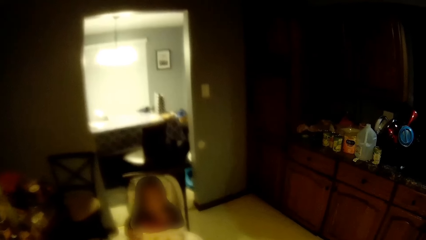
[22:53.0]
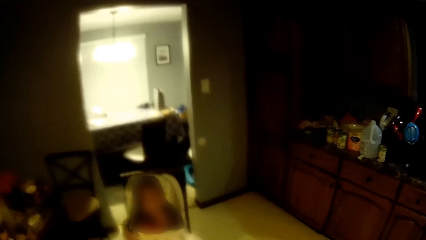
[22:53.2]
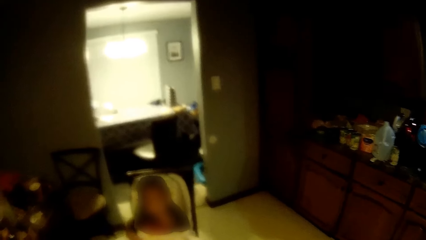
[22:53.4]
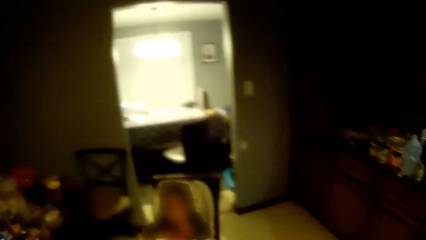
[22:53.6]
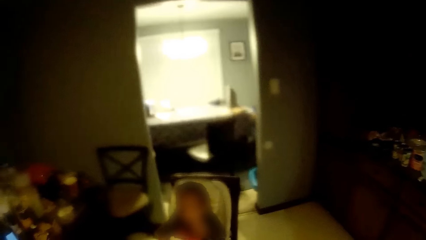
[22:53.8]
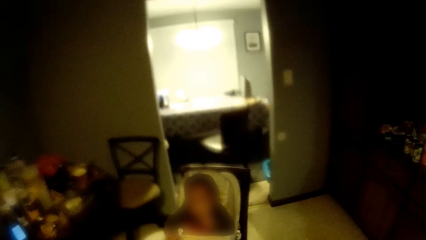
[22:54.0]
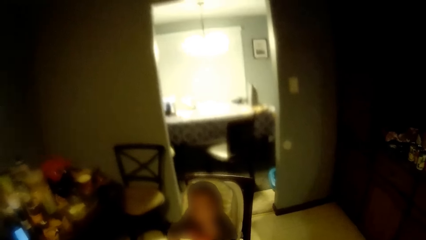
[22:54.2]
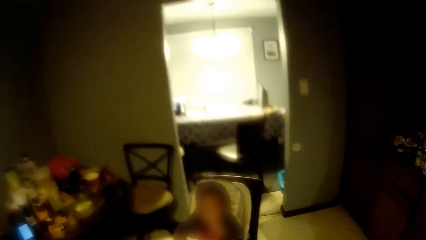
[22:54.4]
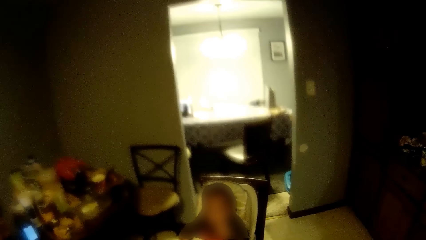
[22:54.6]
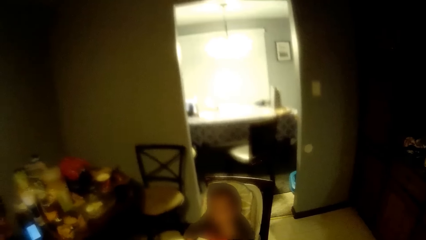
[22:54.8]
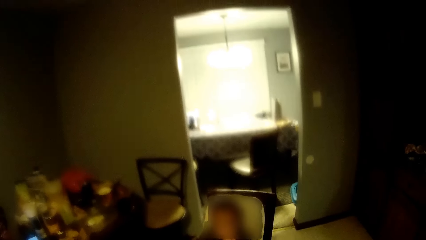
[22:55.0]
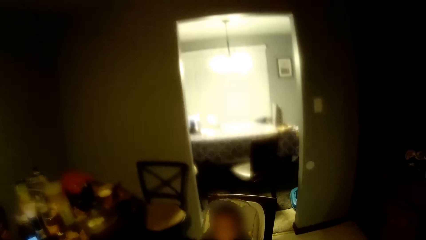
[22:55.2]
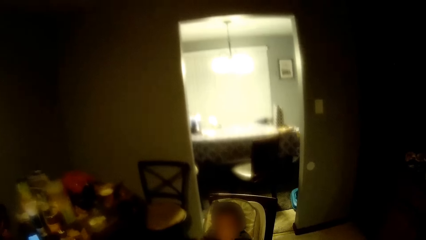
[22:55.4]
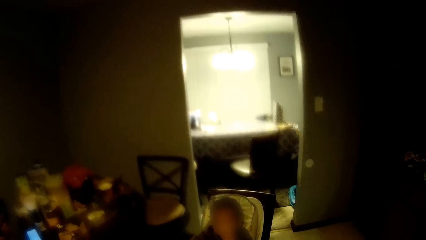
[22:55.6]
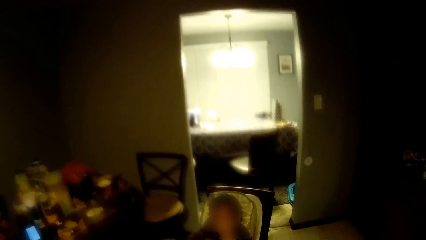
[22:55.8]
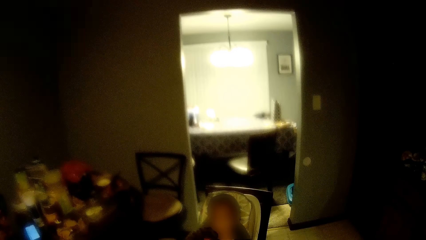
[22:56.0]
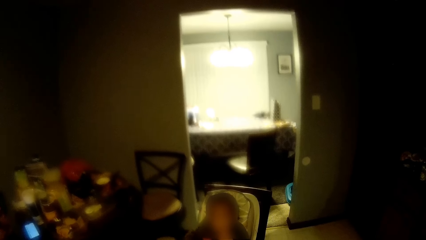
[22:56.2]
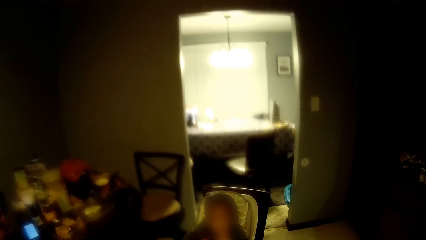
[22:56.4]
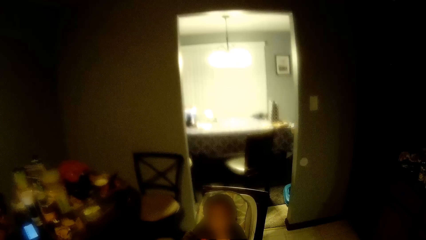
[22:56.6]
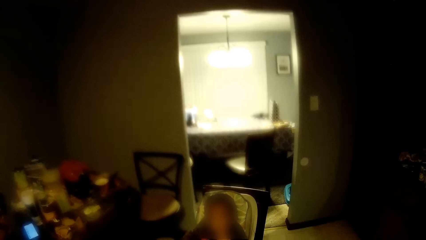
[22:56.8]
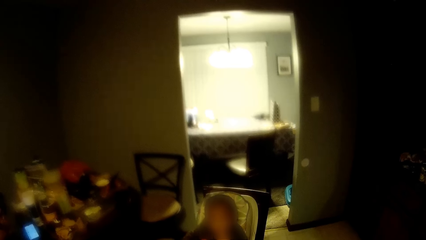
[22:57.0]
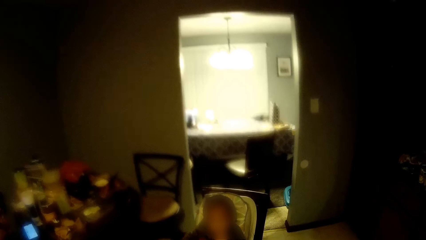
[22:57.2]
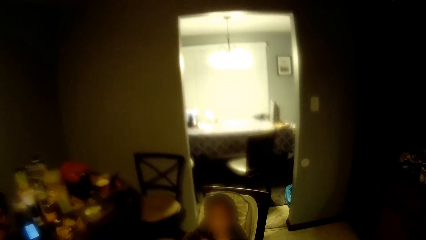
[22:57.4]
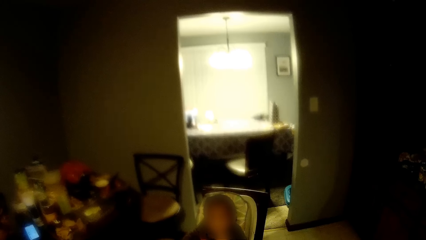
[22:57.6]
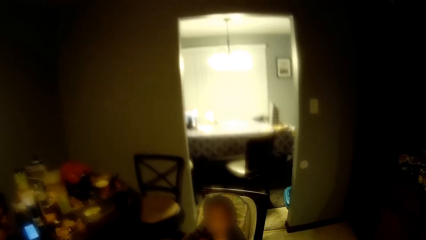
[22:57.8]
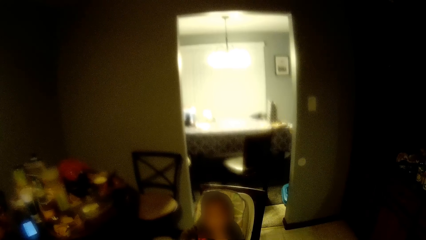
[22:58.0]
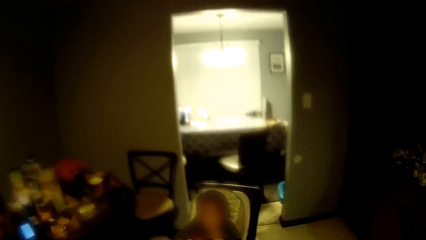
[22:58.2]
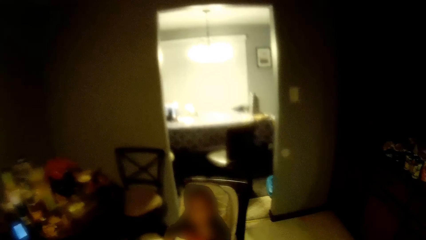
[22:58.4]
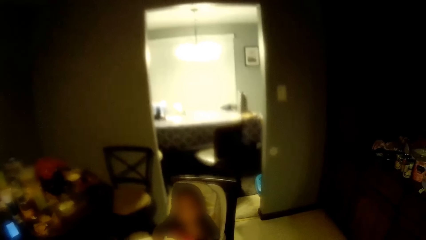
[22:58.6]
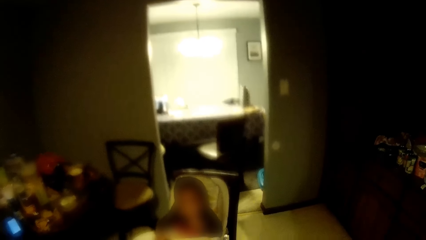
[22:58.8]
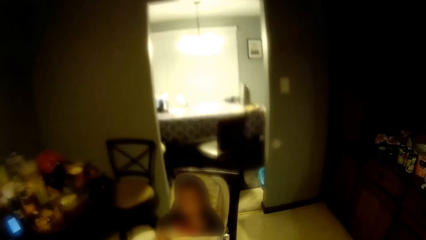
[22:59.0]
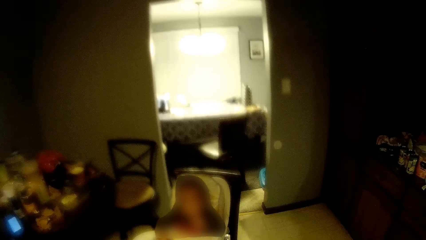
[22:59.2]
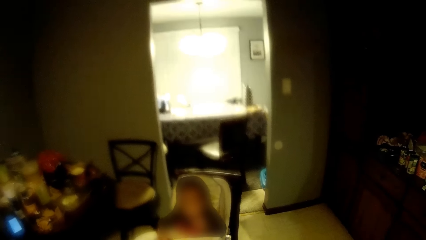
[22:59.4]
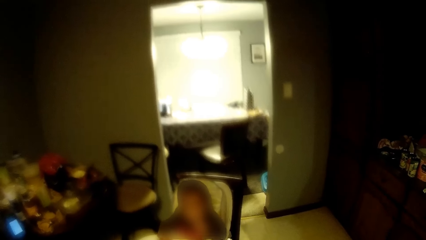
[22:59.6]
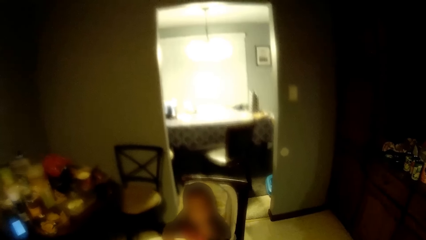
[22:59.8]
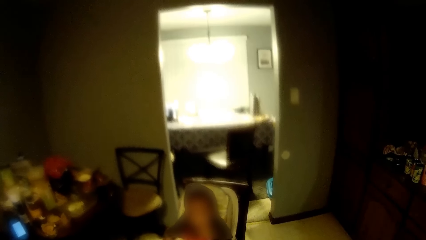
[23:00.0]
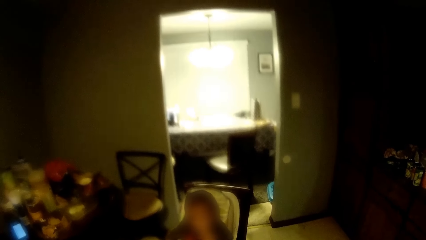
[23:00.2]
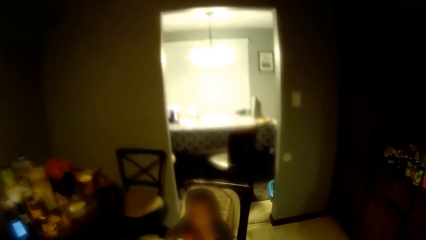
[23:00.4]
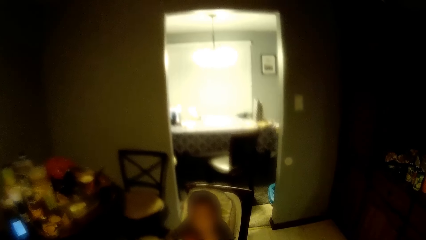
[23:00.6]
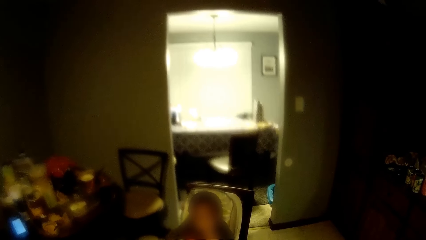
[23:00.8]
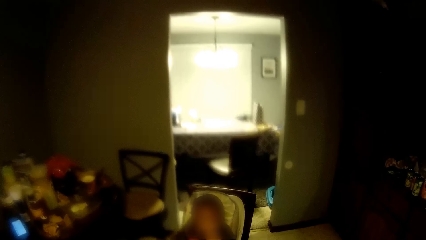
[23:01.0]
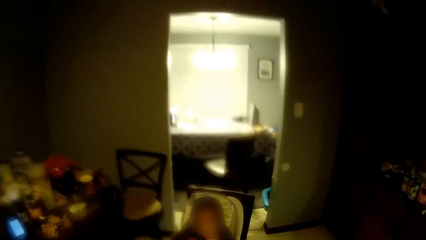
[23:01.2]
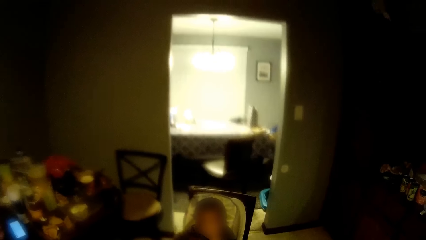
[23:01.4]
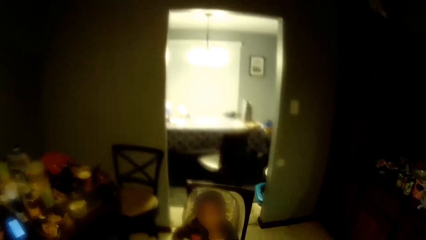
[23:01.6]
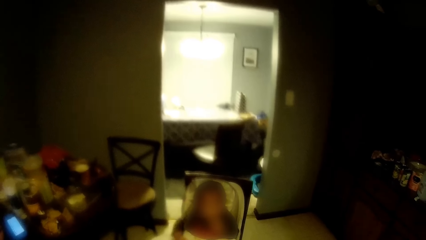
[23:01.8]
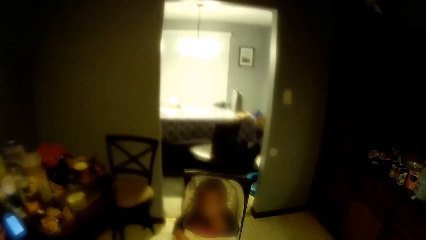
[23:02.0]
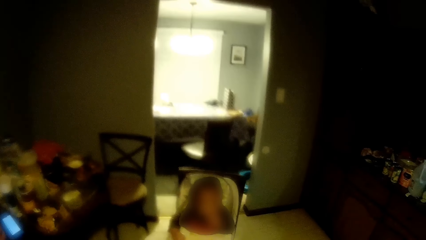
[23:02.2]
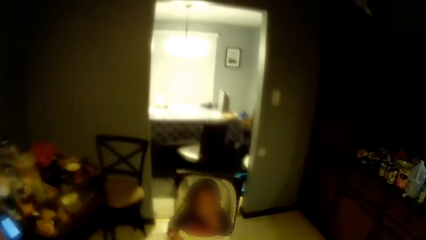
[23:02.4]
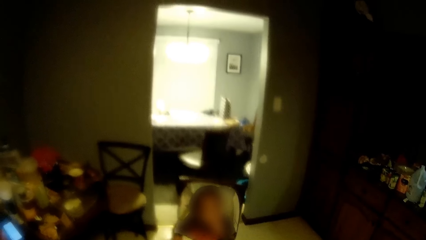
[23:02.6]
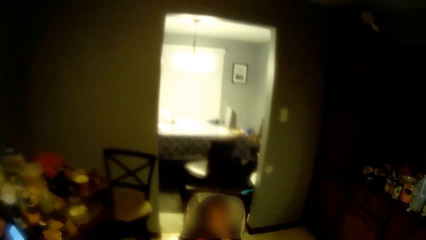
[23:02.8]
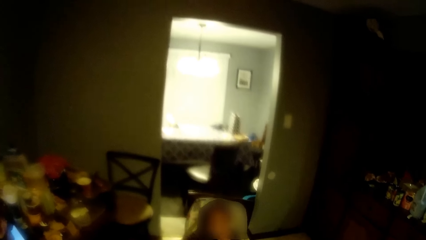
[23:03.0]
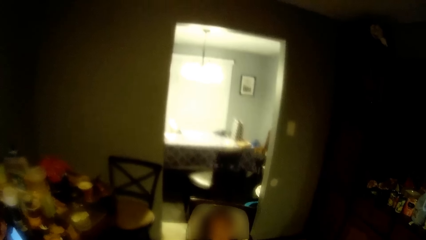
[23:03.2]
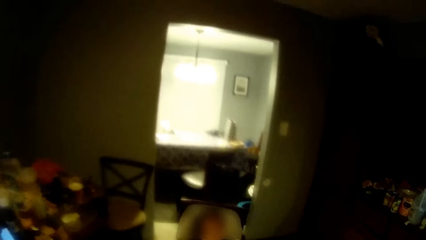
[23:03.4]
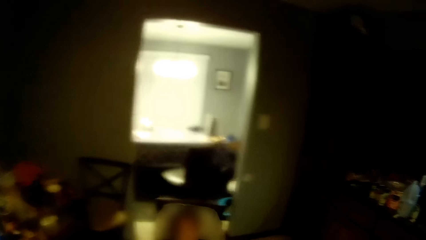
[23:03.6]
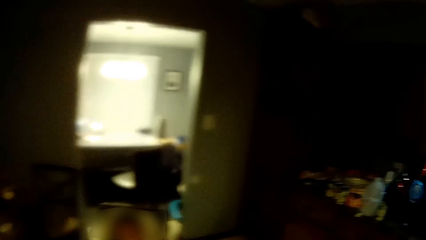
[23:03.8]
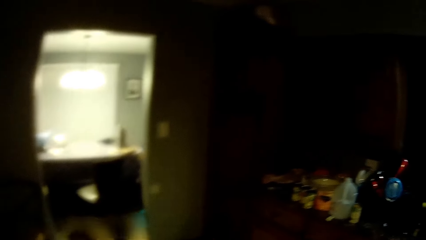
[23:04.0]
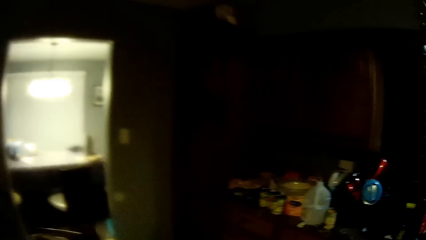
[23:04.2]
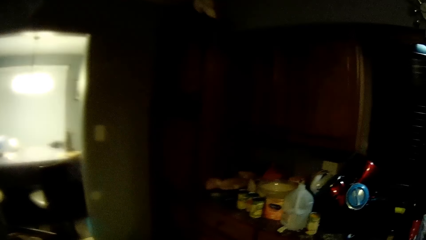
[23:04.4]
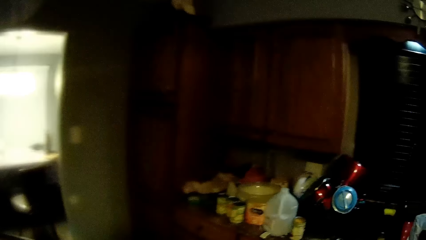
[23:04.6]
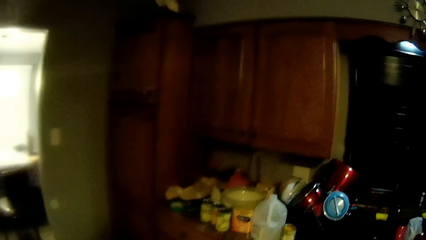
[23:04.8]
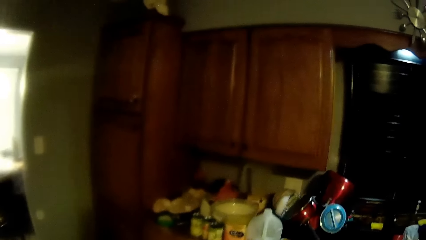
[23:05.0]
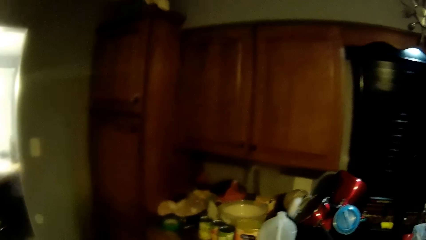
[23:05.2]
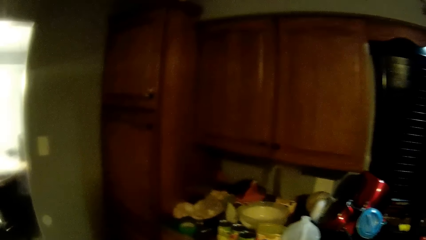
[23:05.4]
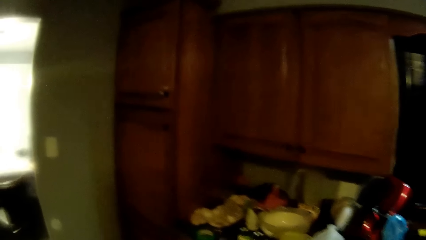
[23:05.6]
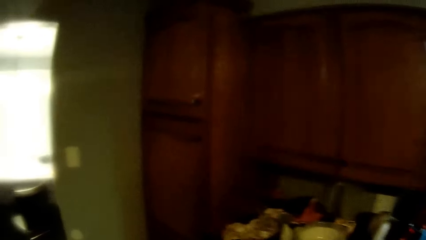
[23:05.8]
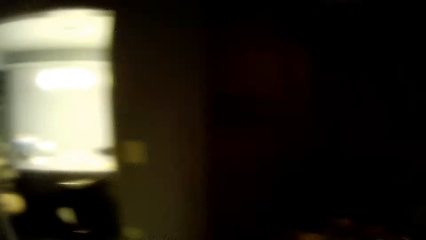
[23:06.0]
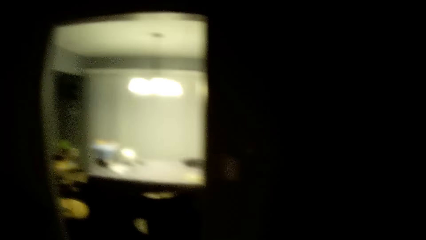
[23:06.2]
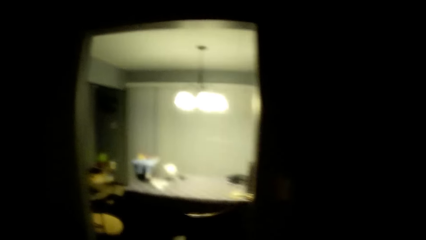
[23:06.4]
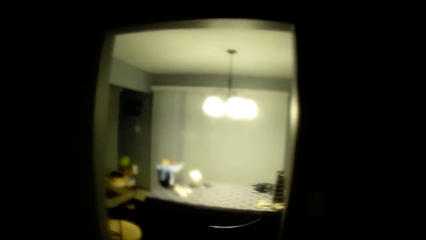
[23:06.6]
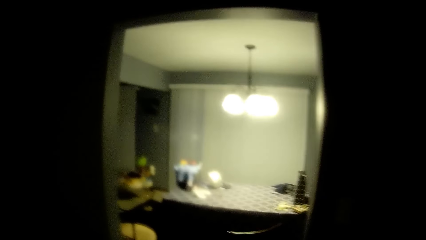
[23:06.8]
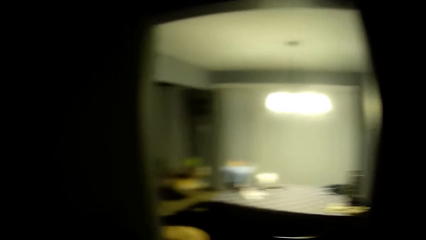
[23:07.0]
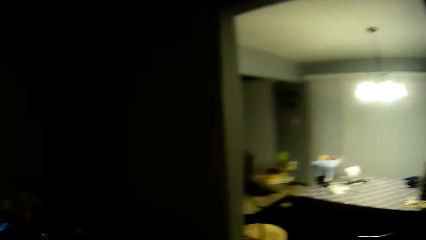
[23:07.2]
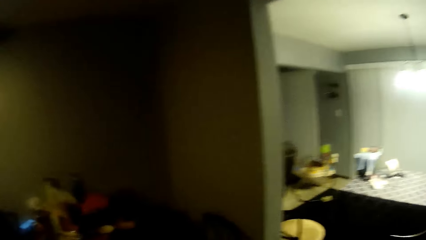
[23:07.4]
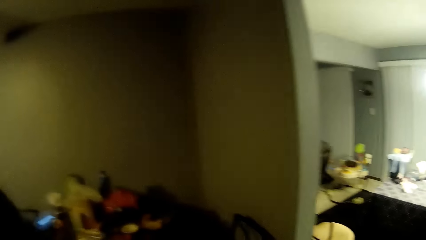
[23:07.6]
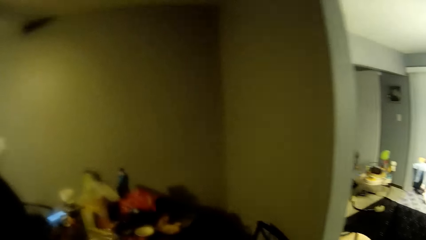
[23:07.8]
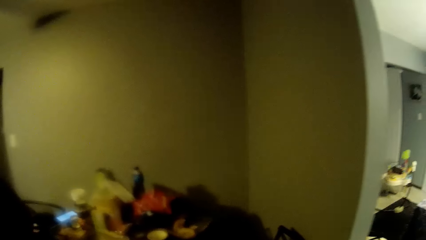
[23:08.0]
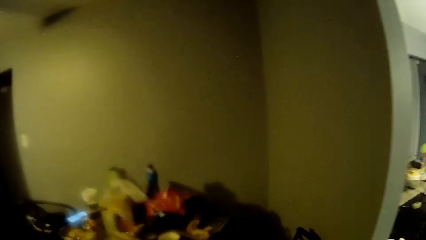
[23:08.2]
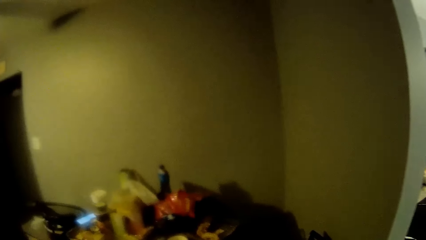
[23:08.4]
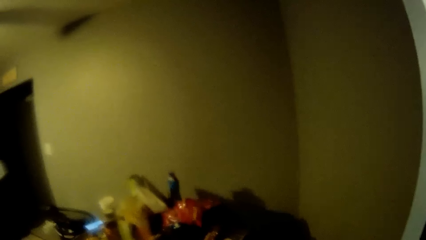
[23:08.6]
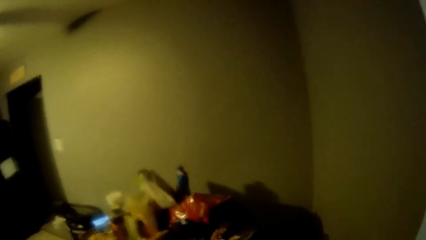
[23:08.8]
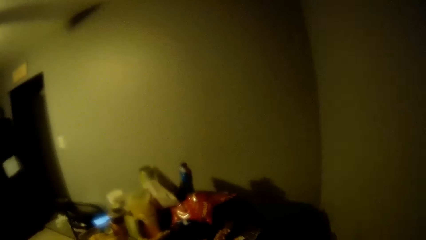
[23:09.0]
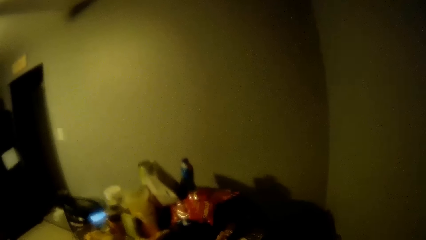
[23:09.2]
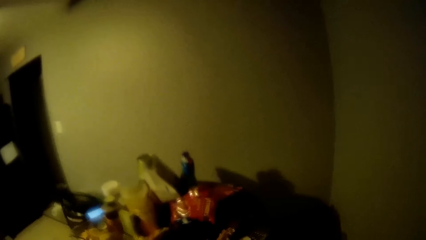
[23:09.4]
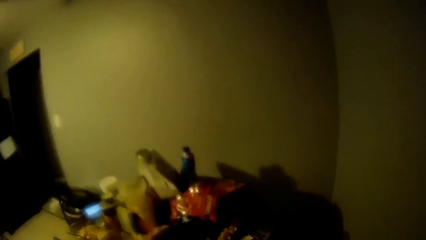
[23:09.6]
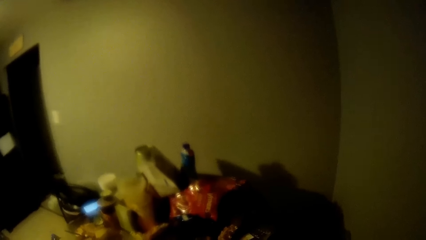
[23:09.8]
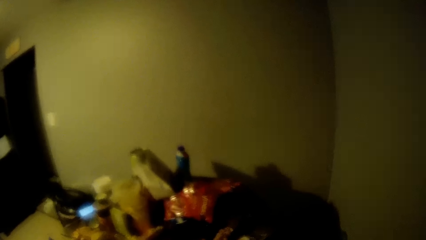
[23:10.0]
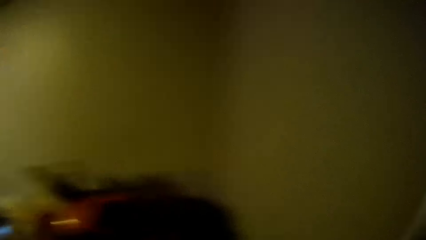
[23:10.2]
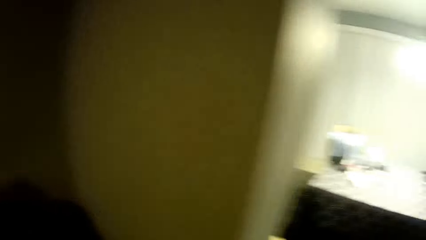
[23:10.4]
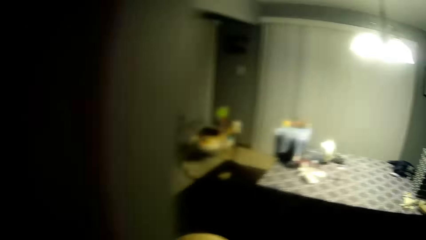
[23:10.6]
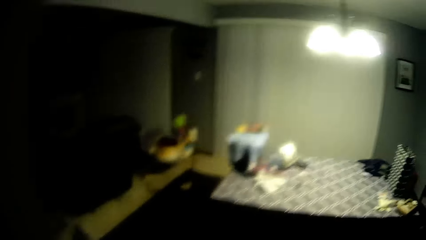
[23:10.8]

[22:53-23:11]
The camera wearer stands beside the dining table. They walk around the room.
